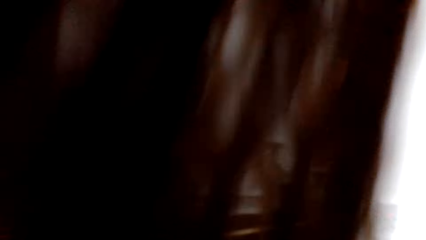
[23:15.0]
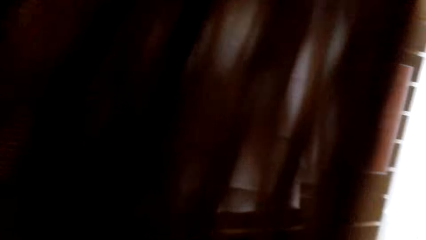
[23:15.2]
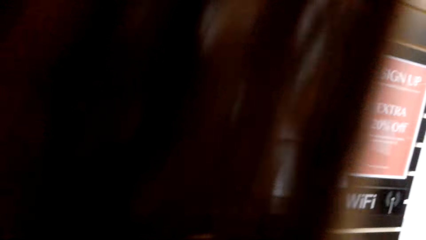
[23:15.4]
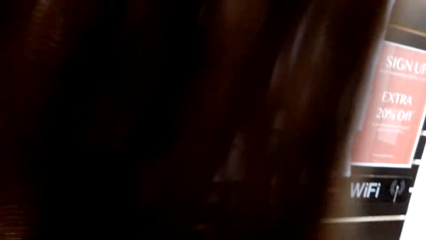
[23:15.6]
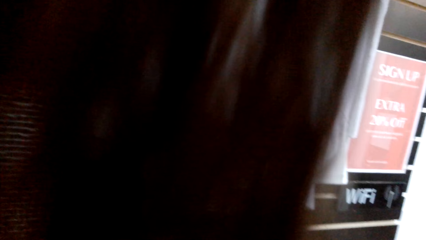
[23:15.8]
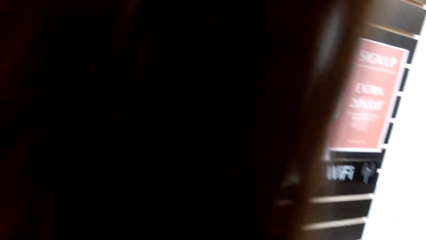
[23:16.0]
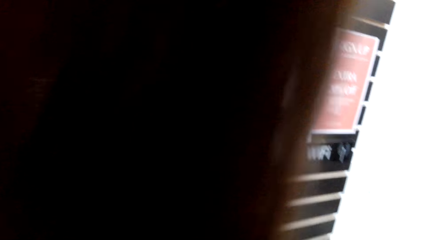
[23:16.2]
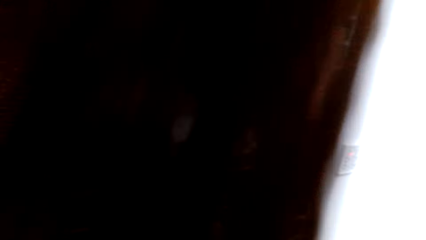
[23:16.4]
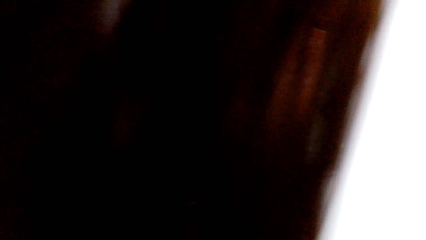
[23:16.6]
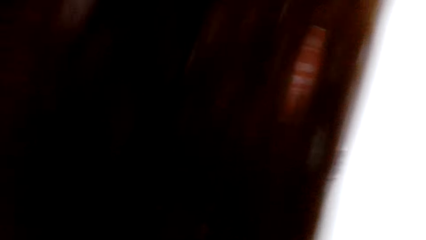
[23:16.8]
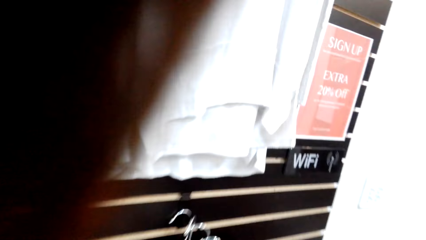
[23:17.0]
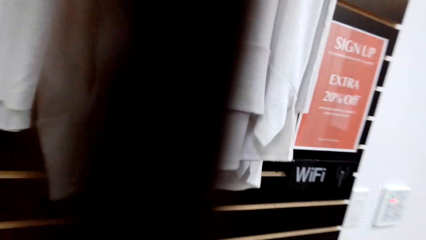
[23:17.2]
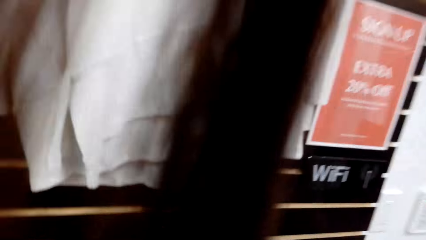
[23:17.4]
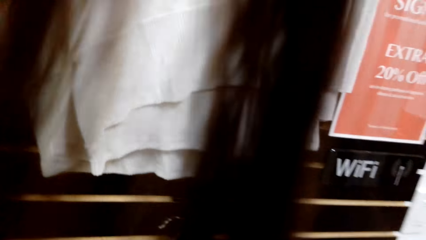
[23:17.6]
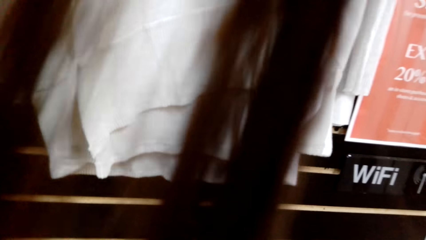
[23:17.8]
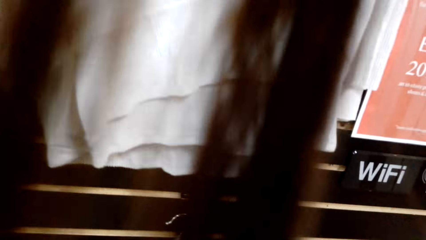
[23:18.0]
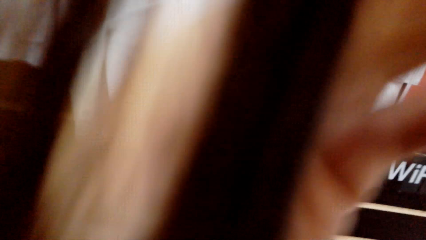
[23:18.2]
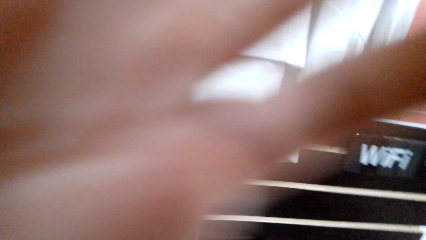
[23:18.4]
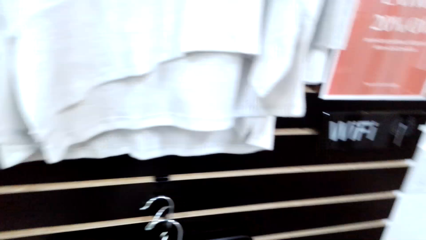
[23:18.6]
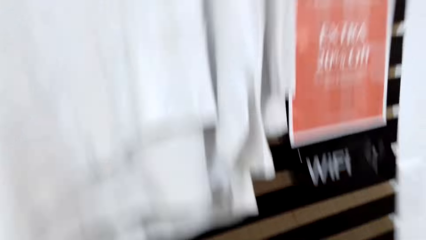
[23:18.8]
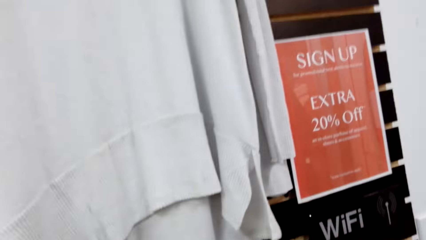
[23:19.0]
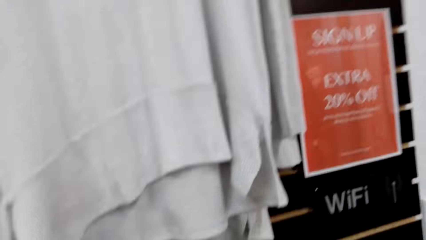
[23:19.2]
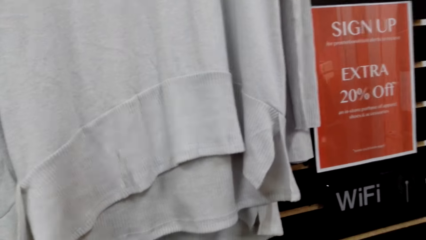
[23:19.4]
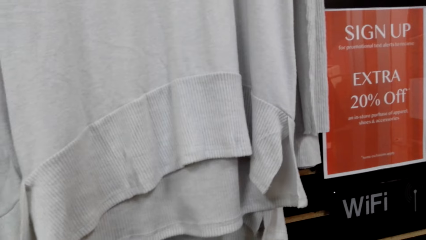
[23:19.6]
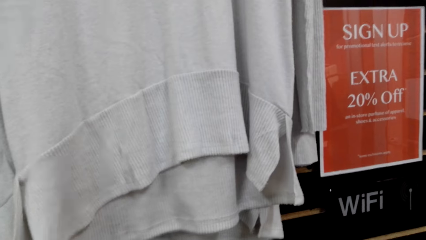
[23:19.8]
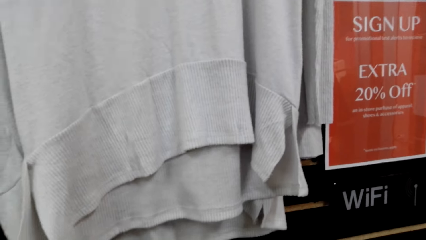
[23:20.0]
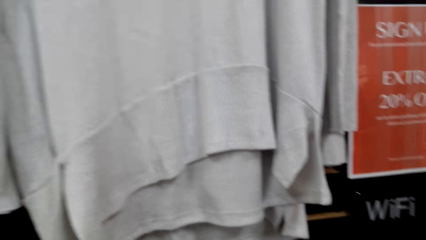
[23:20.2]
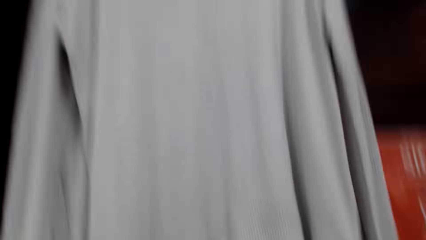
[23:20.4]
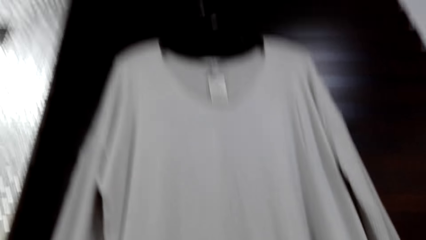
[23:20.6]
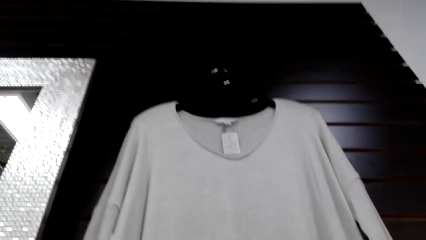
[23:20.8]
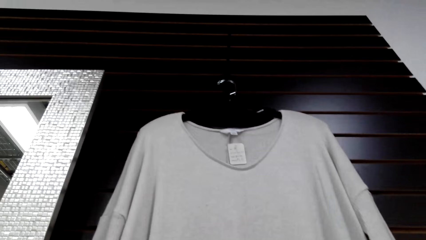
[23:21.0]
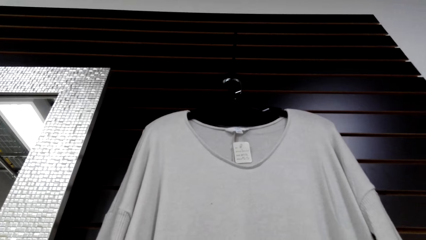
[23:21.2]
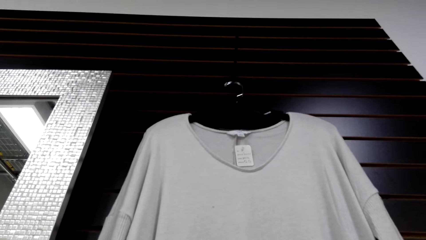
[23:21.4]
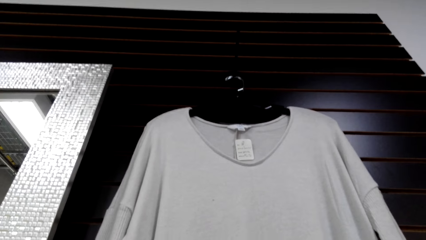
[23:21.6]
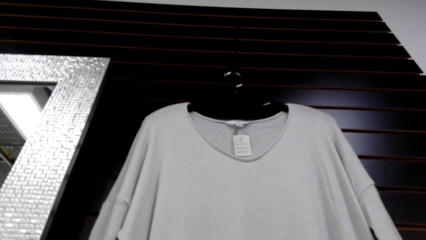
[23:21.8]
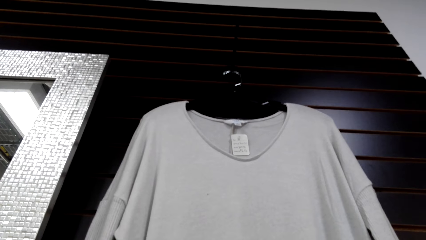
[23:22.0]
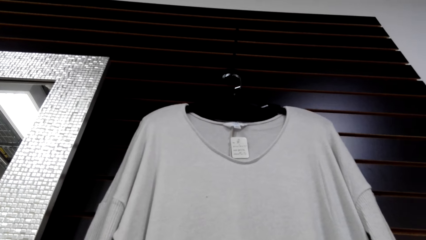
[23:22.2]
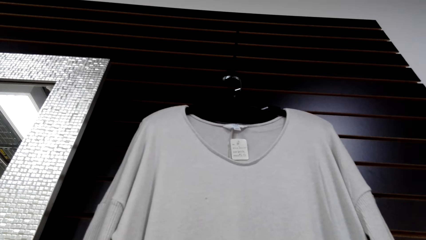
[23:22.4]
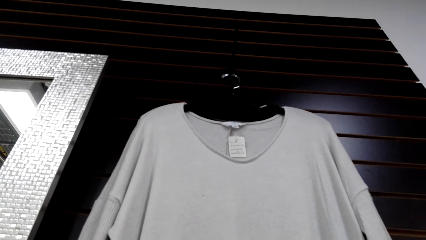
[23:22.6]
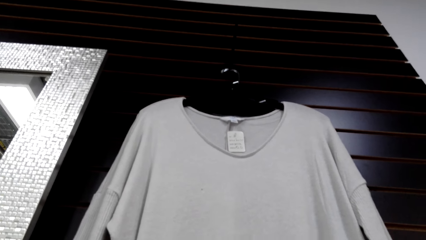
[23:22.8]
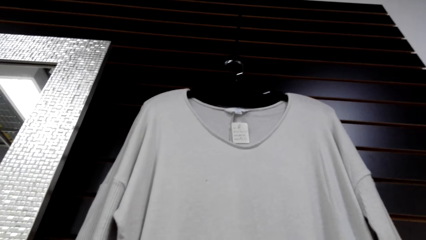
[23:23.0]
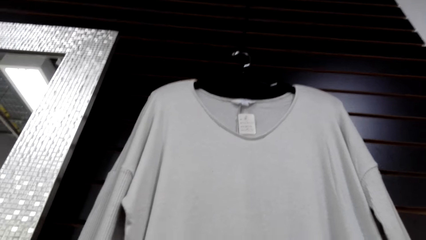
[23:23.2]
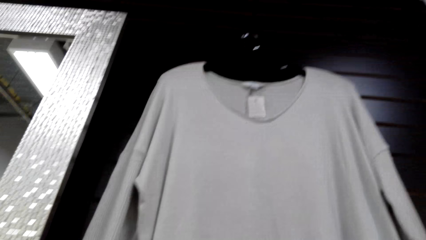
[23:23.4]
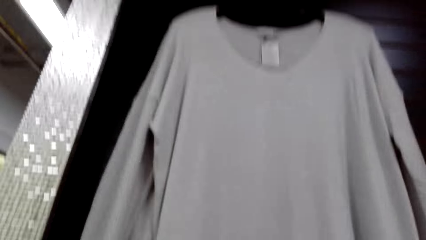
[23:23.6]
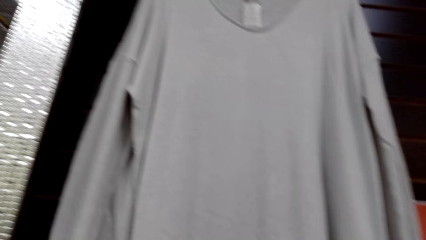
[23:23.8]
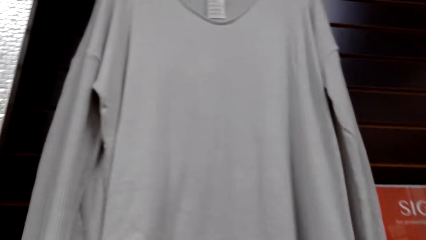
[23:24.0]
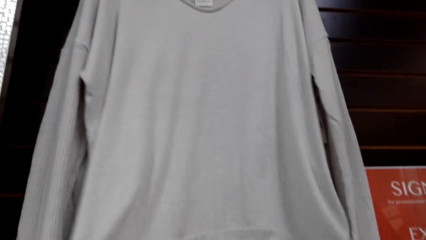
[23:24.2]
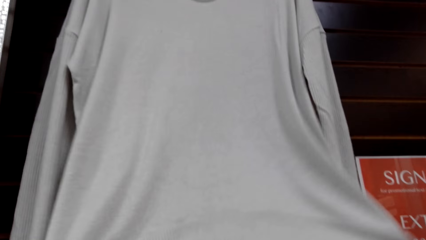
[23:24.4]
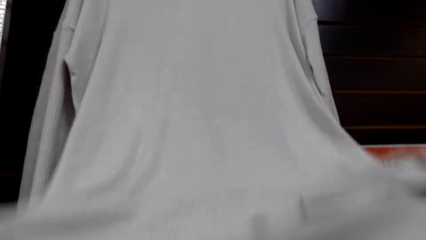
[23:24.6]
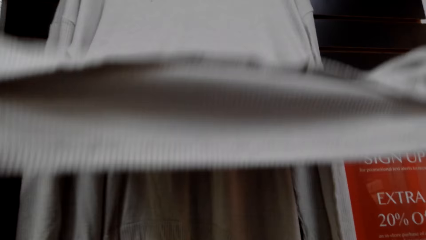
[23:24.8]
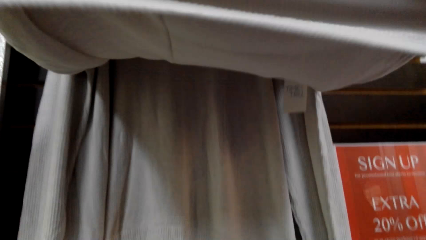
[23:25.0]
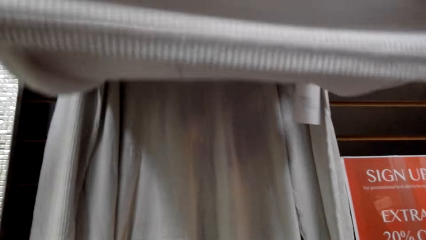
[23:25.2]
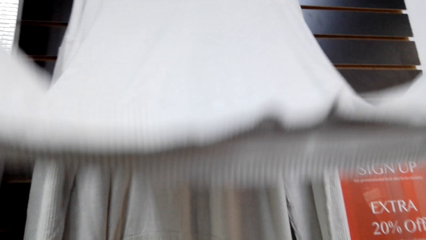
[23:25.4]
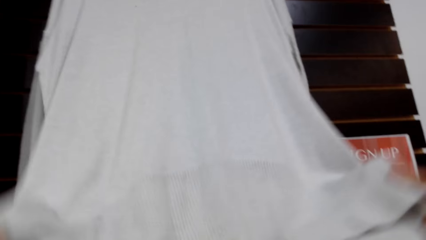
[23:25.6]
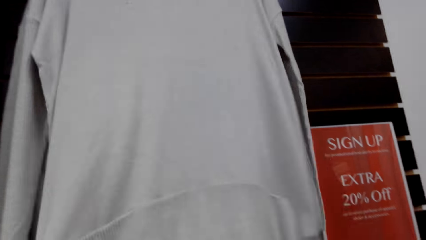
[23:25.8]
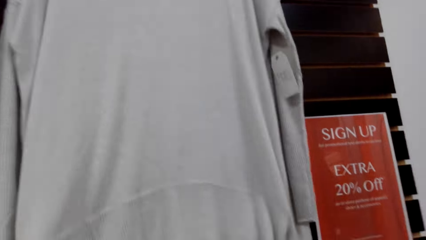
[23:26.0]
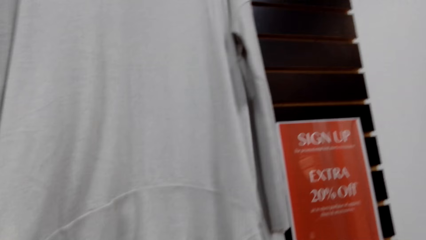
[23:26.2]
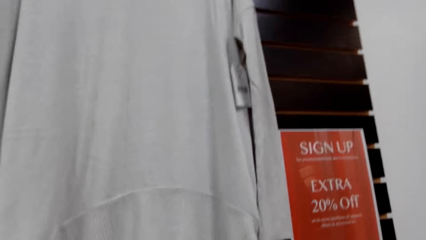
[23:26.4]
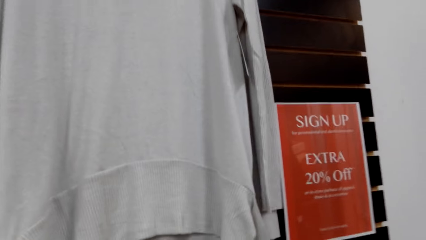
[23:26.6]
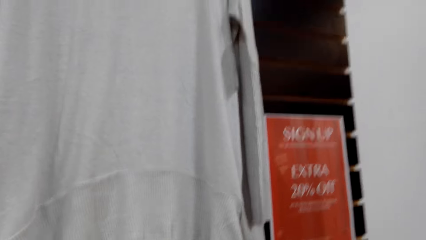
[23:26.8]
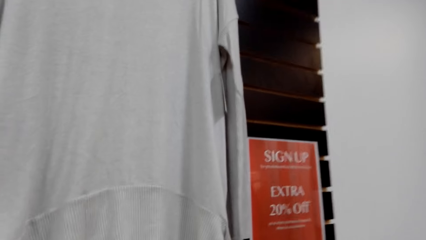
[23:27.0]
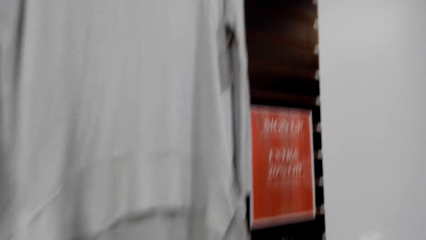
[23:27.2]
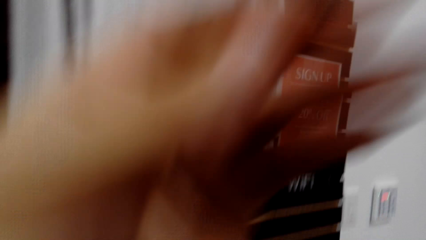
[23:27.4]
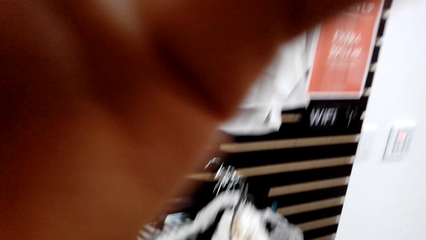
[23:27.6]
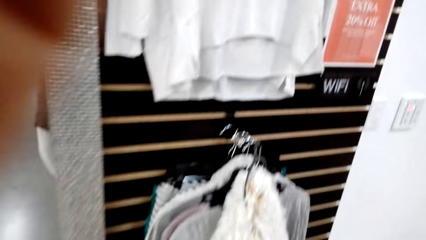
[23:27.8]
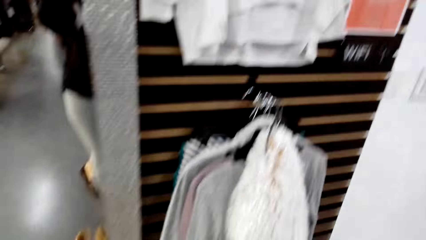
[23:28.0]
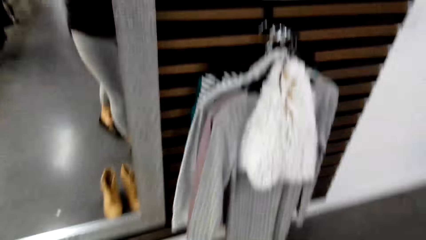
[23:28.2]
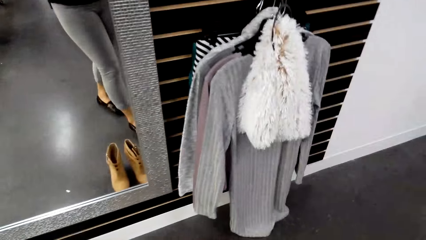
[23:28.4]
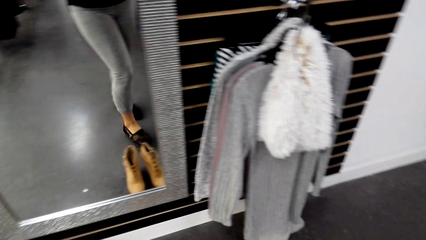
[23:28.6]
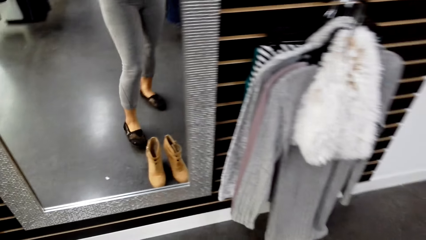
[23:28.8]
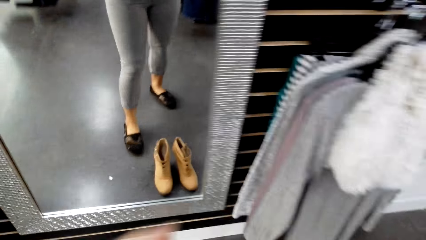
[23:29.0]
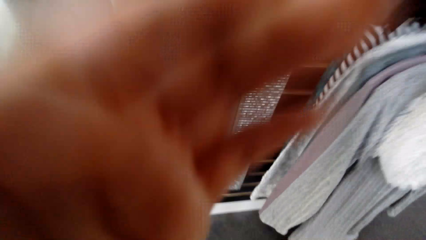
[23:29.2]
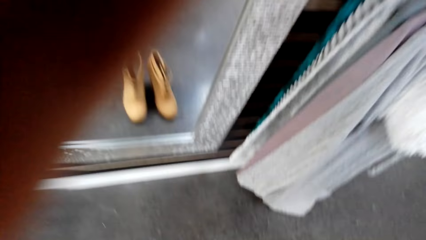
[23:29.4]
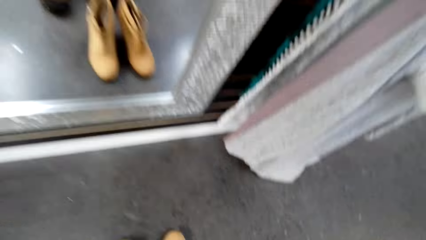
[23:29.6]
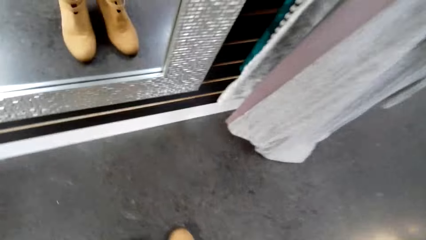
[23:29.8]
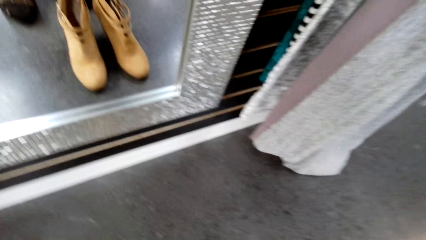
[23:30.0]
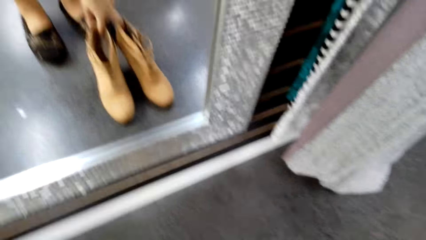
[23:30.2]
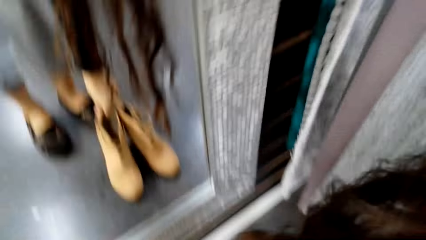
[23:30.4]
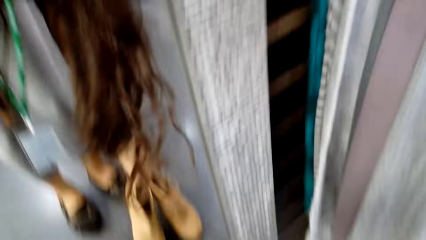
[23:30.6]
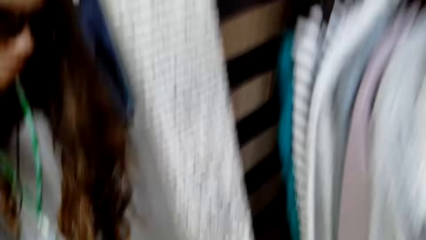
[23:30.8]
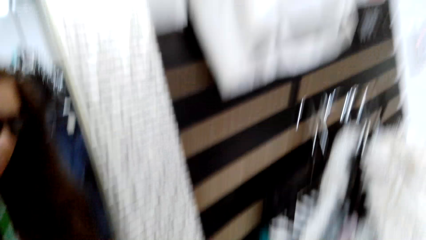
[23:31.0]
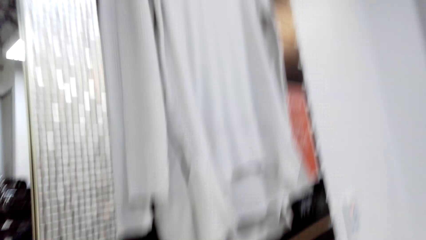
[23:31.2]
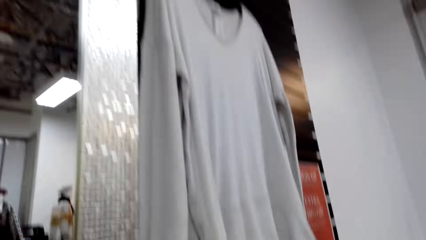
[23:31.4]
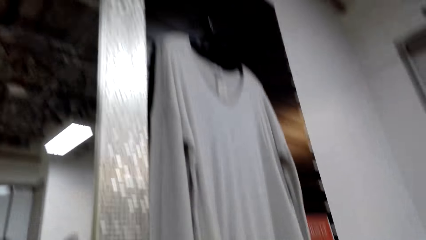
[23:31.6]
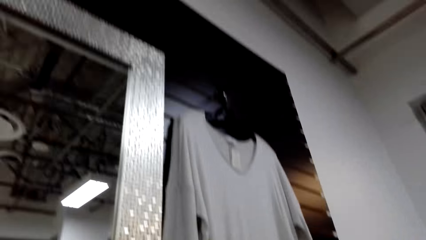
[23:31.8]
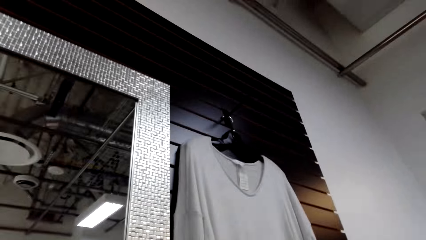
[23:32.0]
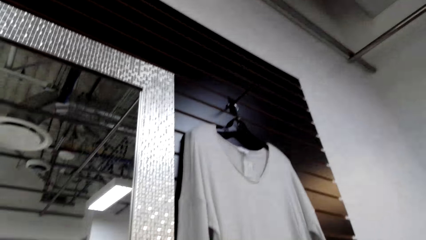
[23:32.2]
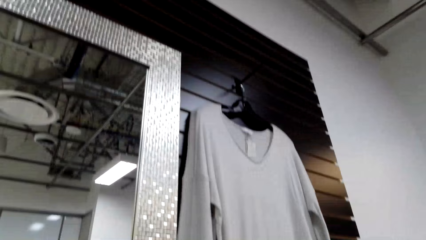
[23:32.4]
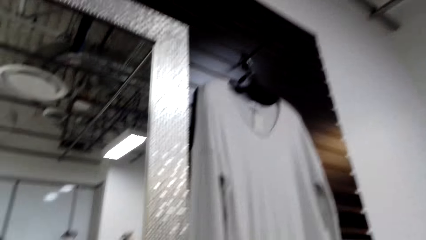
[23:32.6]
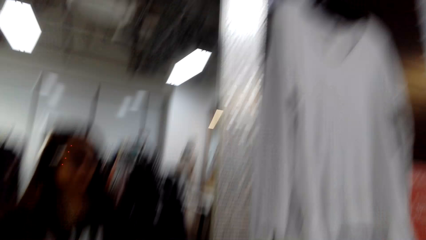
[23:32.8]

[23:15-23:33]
The camera wearer looks around the shop. They hold a cloth. They lift a sweater on the hanger. They hold shoes on the floor. They pick up the shoes.
